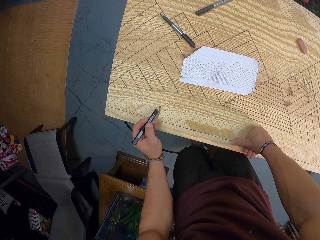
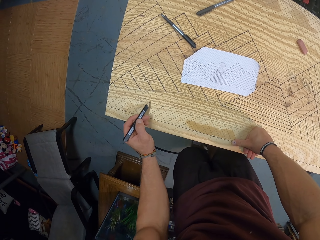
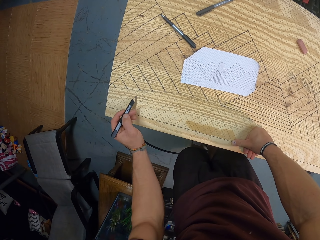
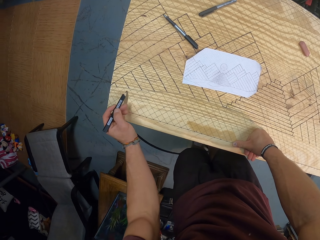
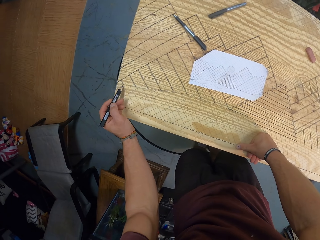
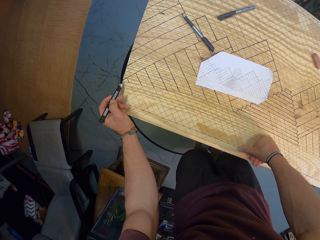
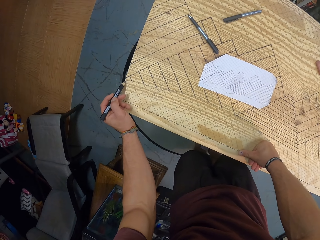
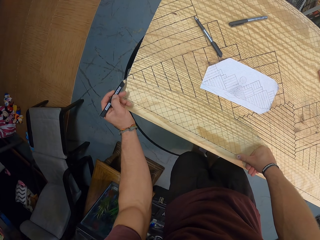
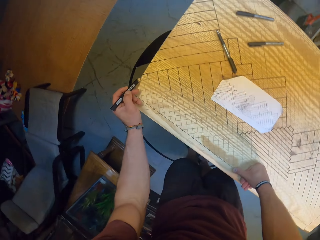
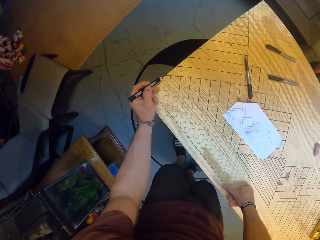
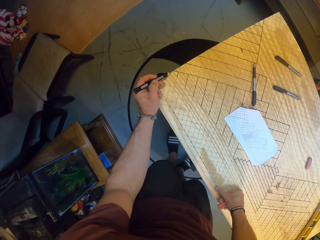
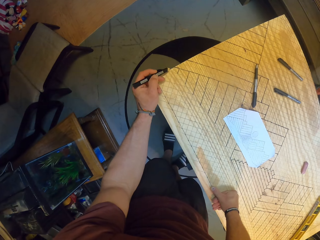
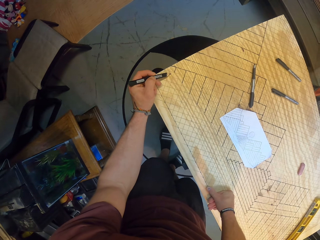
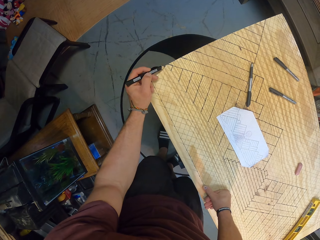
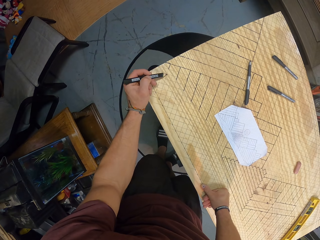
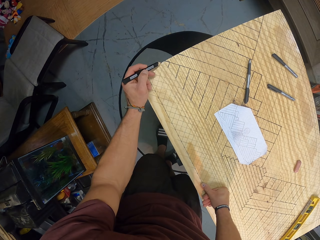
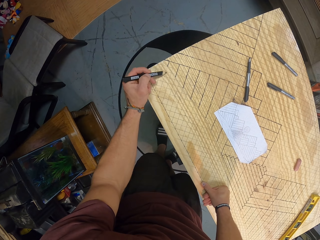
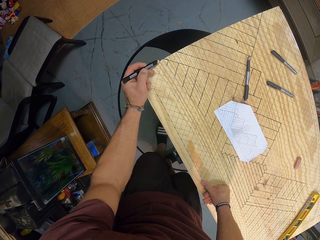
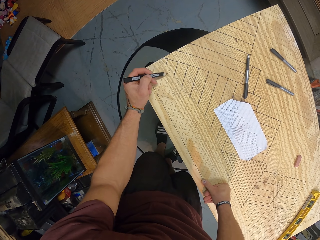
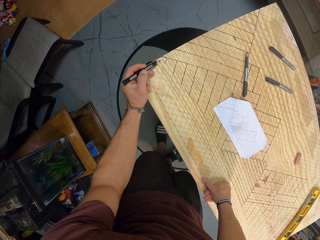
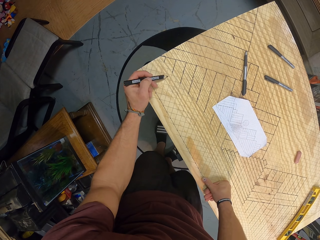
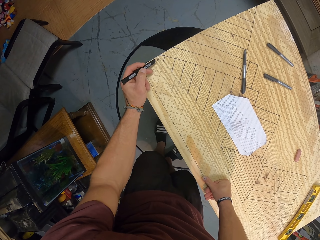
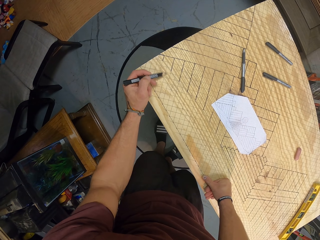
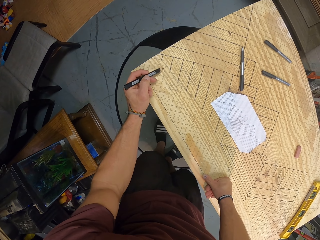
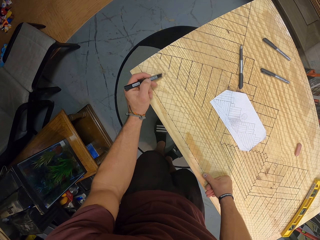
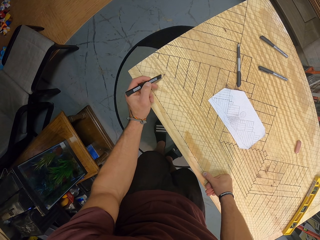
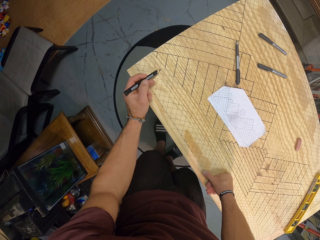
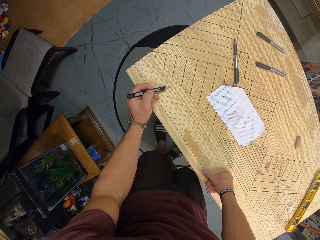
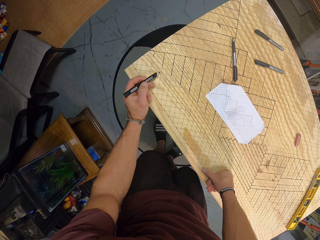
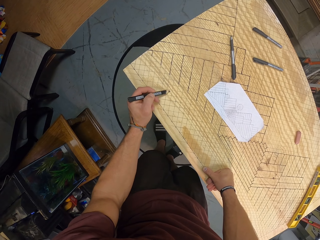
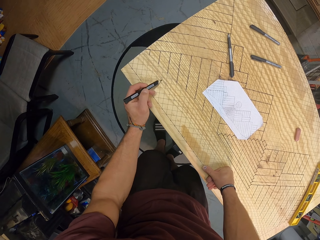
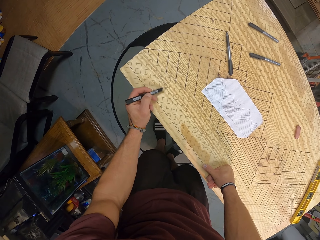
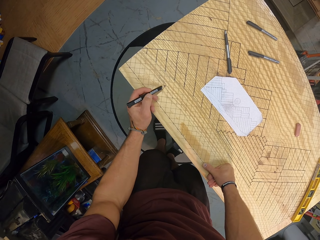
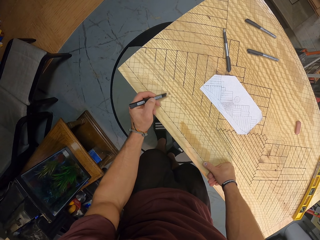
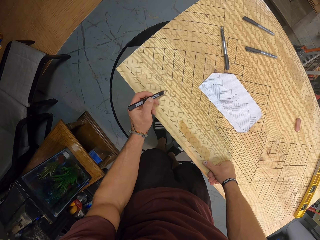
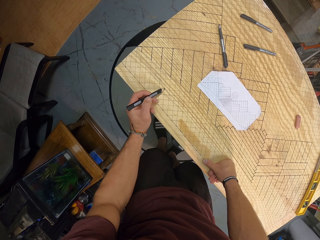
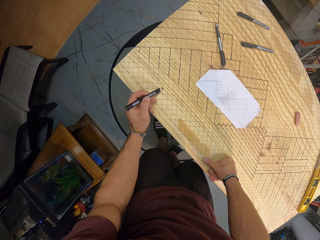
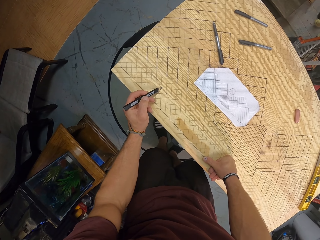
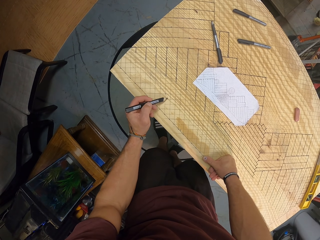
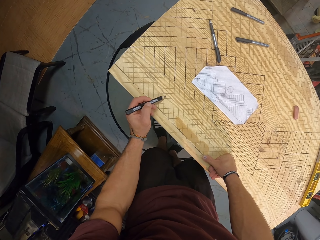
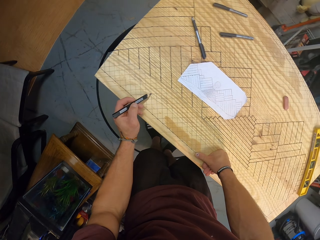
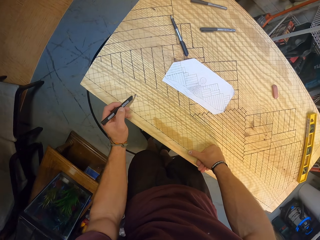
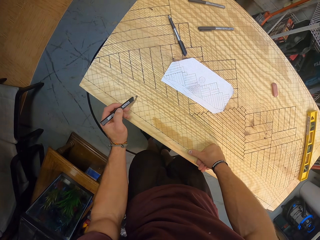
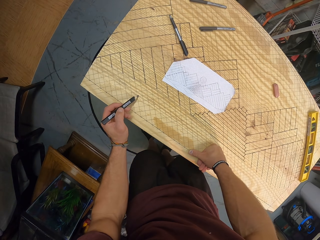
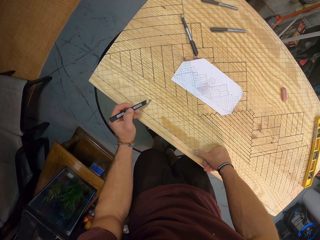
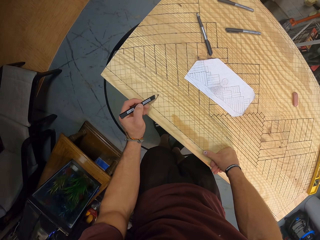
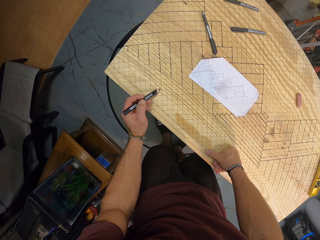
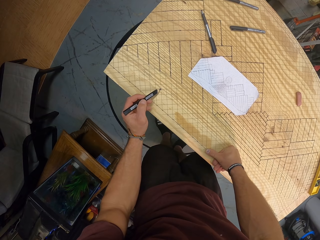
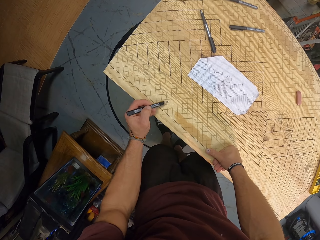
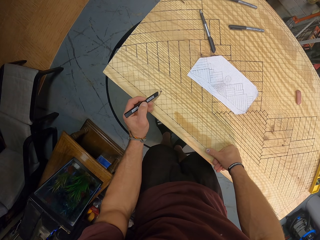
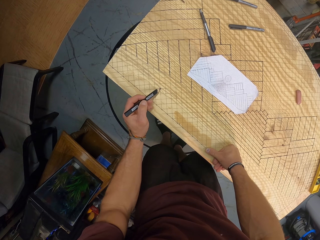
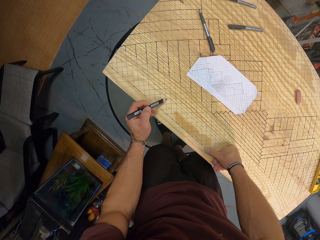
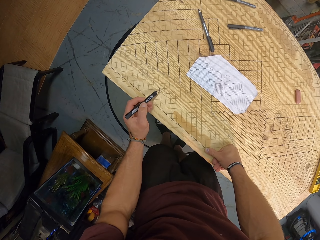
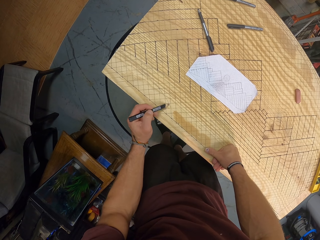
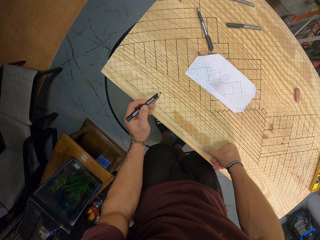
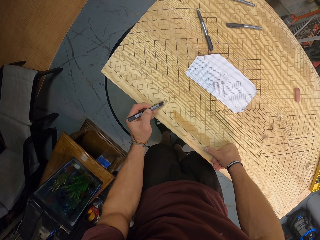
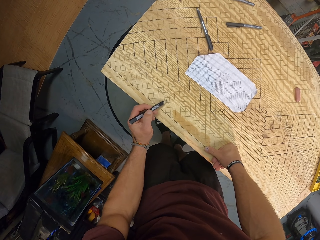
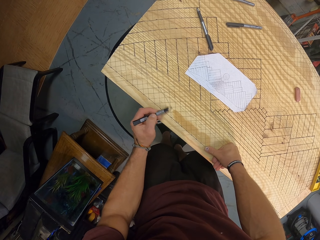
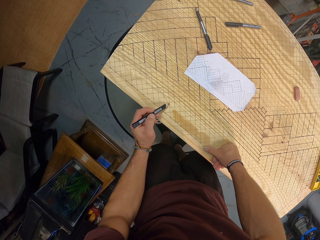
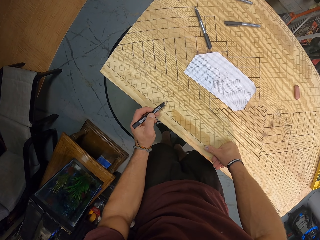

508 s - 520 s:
The camera wearer draws the board with a pencil.

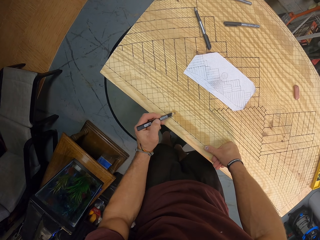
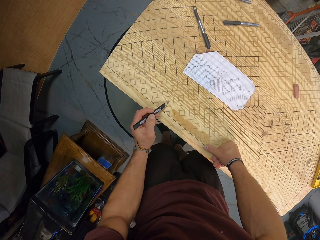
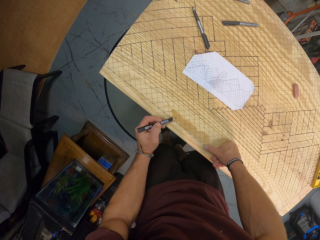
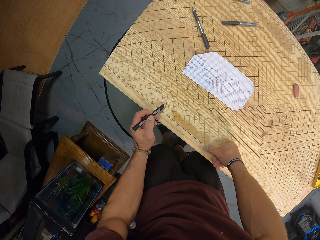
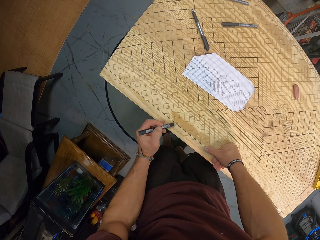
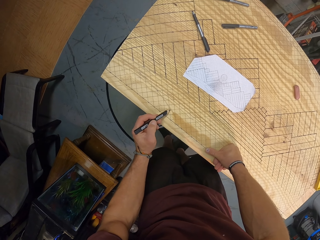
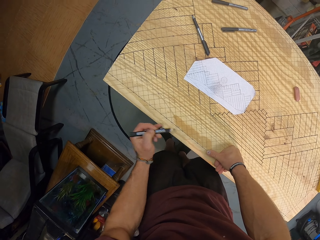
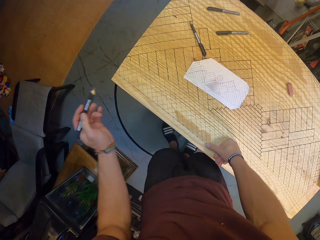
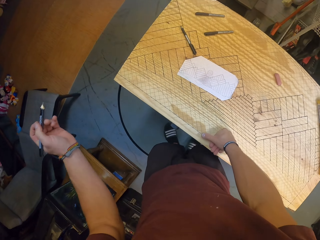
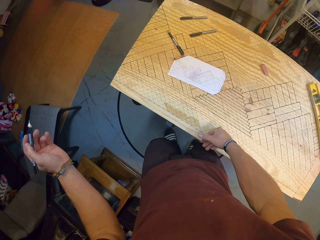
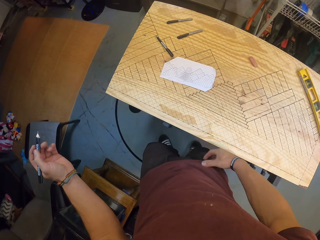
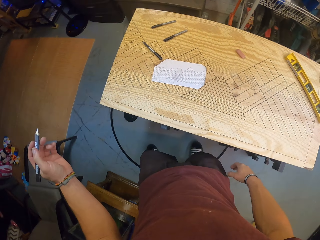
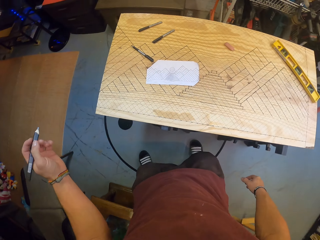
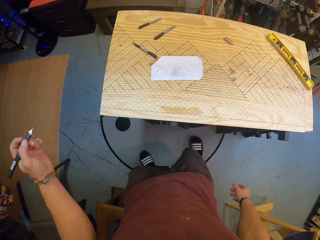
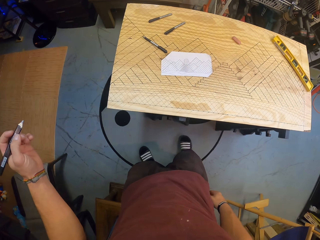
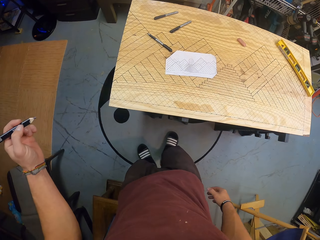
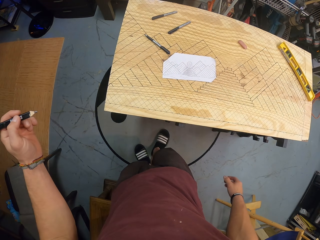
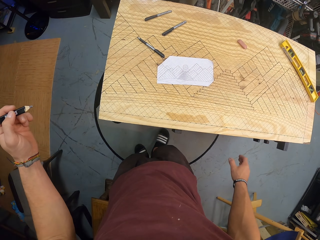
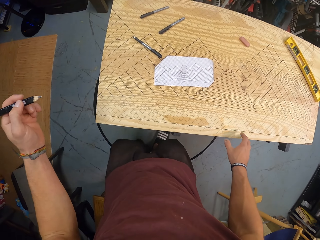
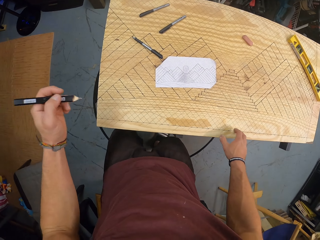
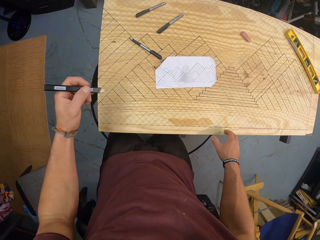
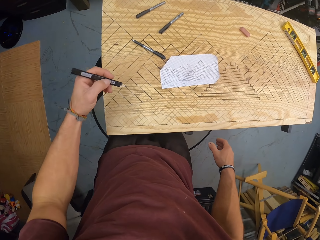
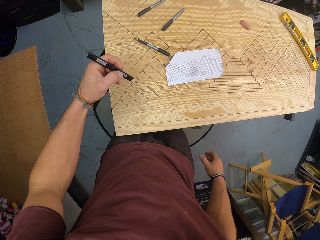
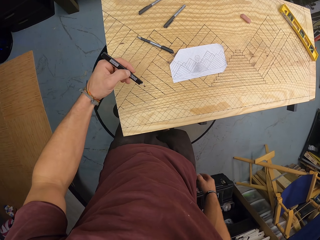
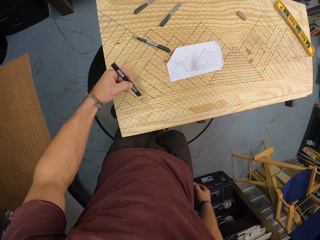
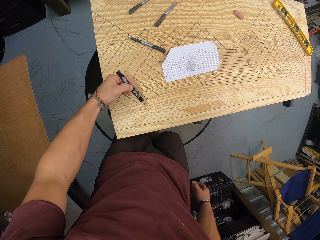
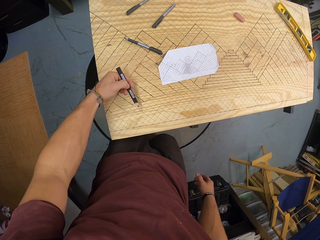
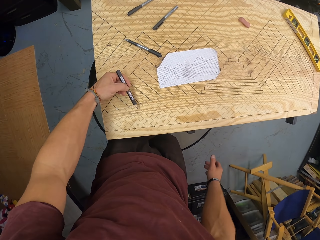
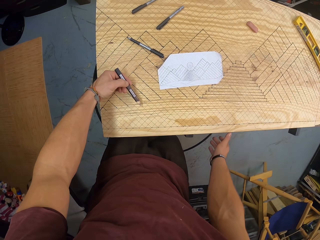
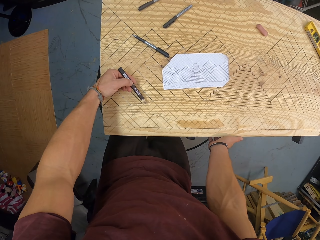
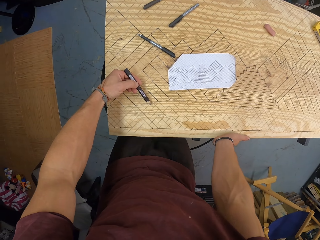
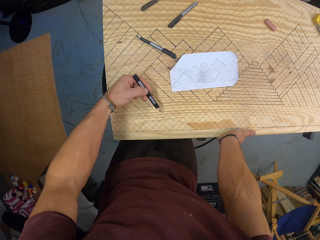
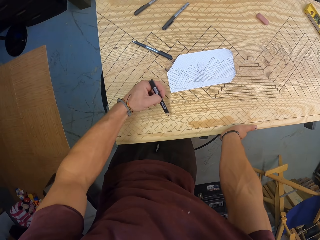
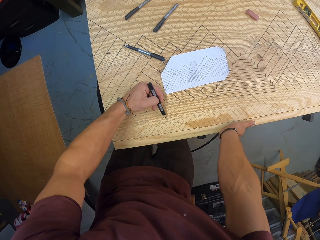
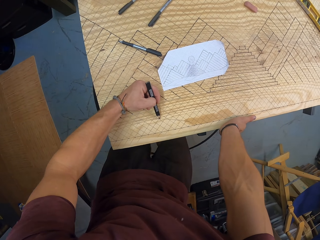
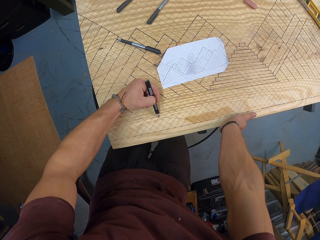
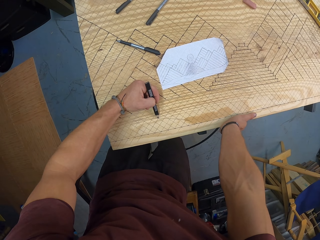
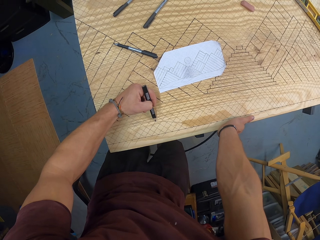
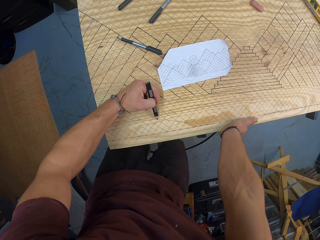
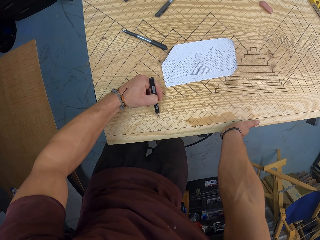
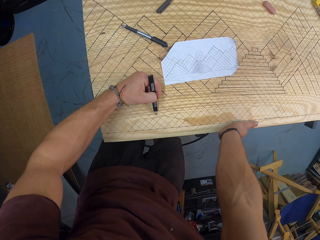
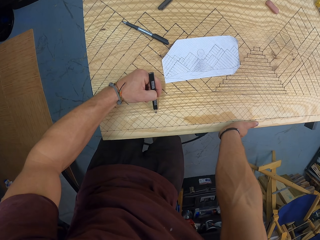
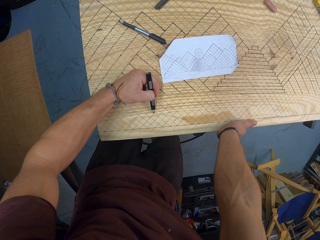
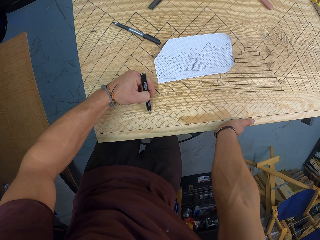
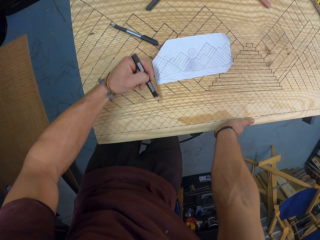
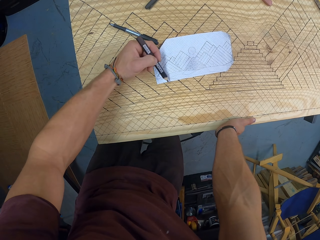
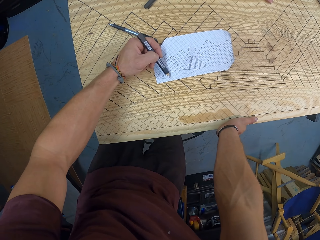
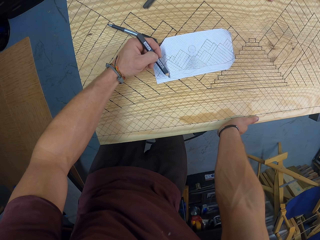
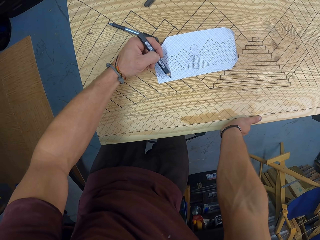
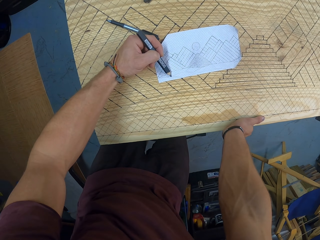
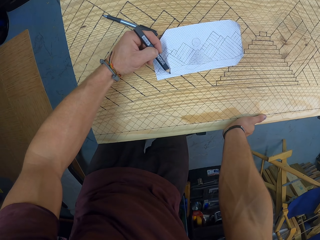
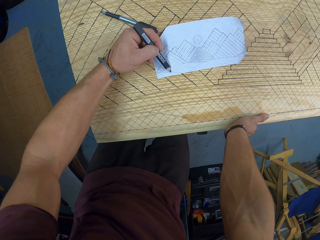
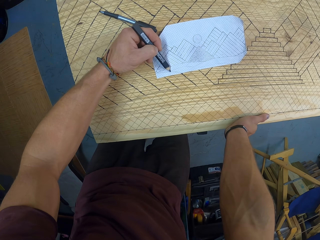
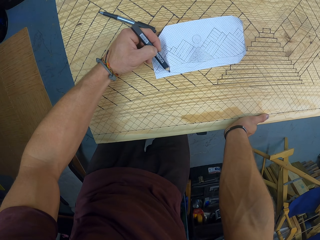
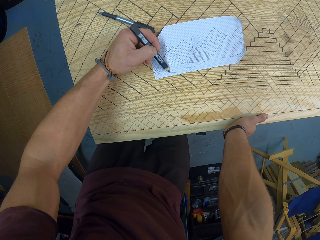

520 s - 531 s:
The camera wearer places his right hand on the table. He draws on the paper on the table with the pen in his left hand. He looks at the board and the paper.
